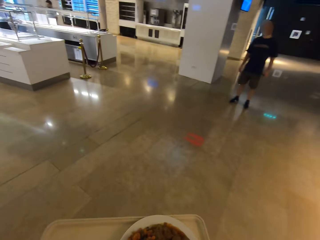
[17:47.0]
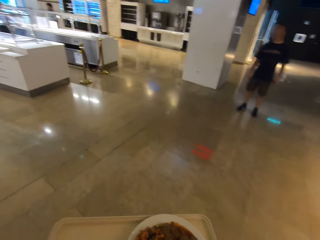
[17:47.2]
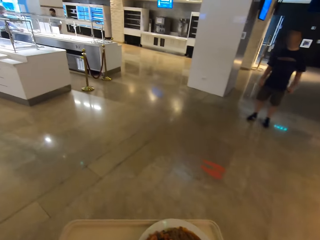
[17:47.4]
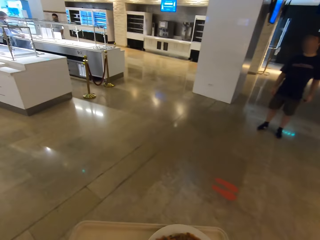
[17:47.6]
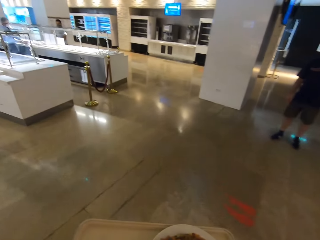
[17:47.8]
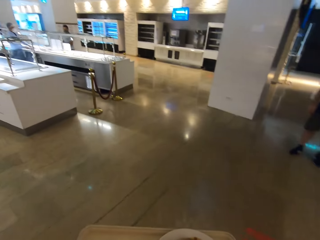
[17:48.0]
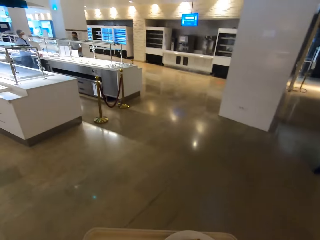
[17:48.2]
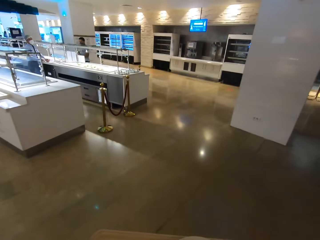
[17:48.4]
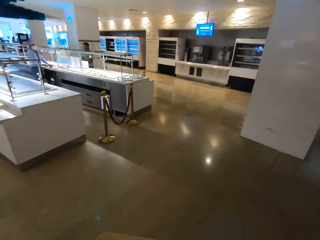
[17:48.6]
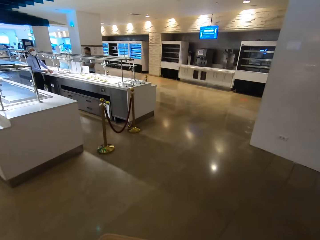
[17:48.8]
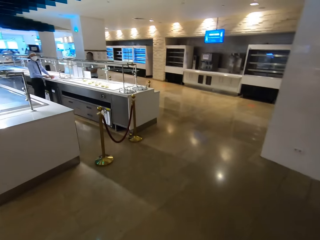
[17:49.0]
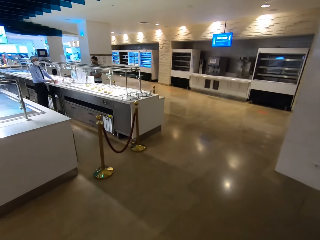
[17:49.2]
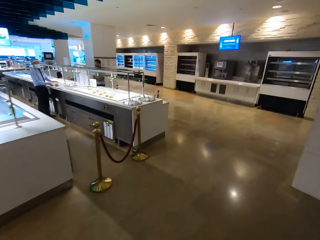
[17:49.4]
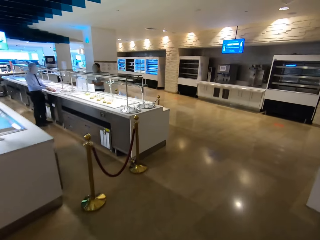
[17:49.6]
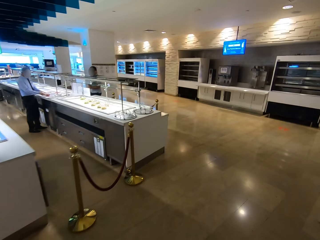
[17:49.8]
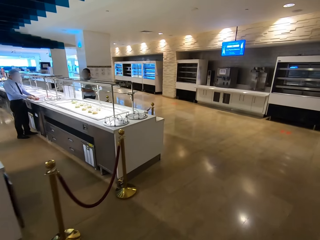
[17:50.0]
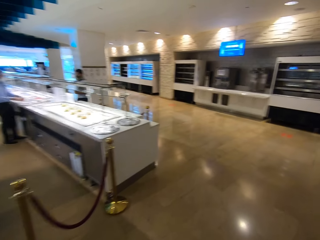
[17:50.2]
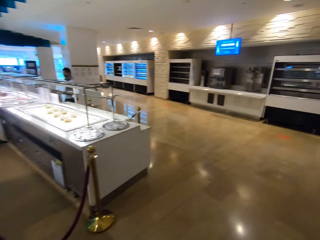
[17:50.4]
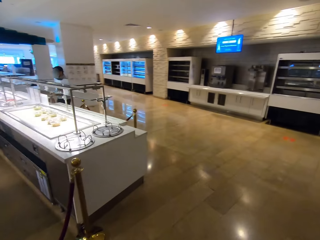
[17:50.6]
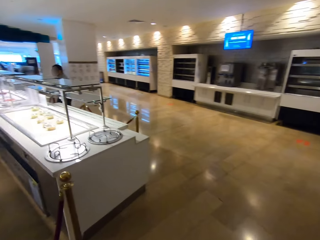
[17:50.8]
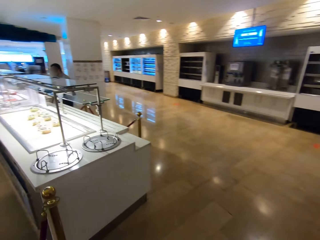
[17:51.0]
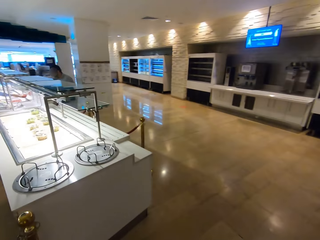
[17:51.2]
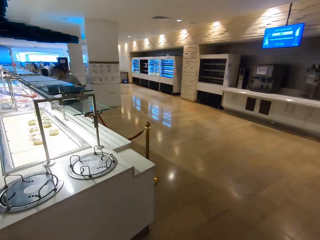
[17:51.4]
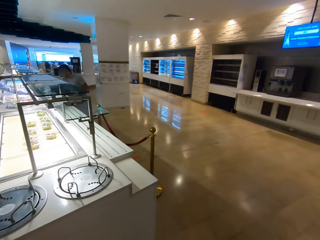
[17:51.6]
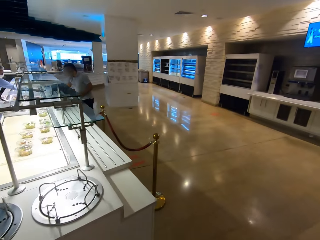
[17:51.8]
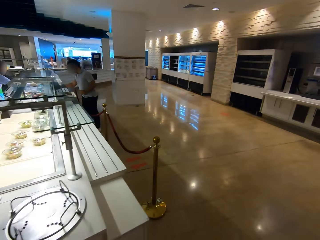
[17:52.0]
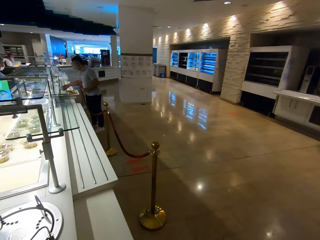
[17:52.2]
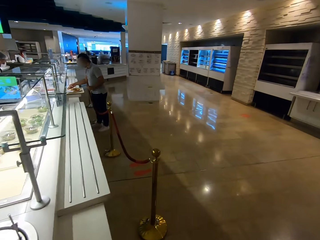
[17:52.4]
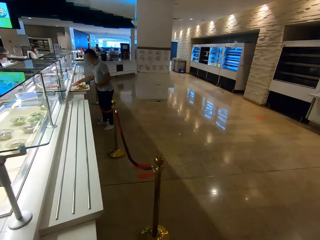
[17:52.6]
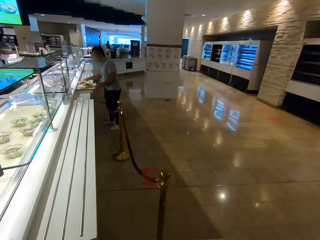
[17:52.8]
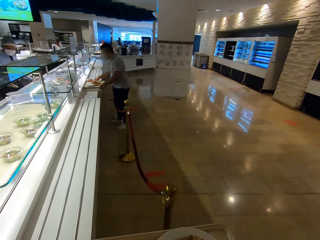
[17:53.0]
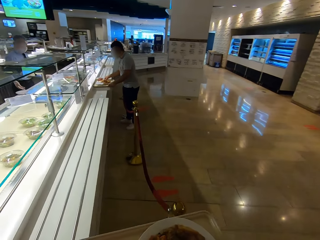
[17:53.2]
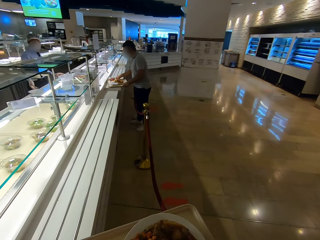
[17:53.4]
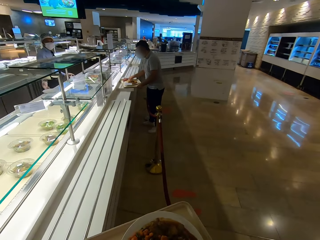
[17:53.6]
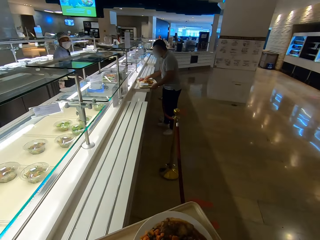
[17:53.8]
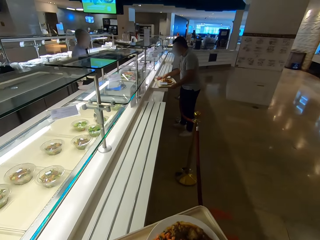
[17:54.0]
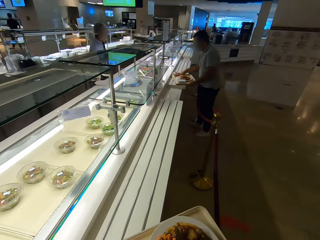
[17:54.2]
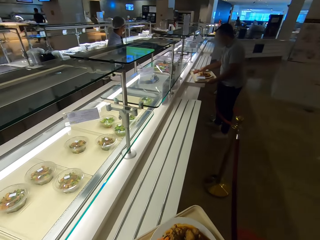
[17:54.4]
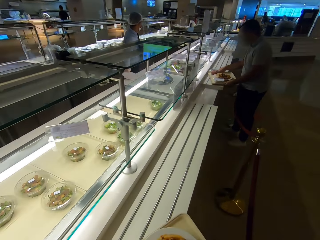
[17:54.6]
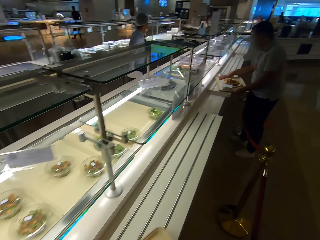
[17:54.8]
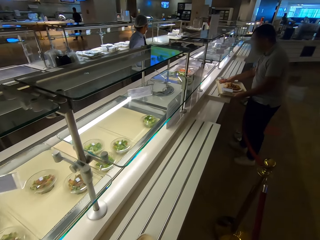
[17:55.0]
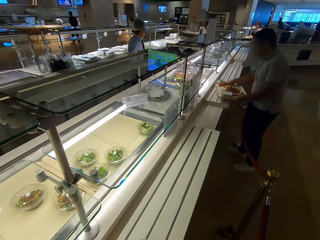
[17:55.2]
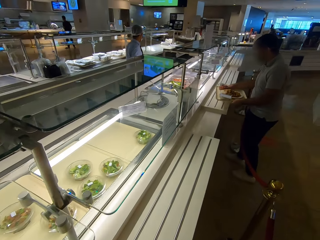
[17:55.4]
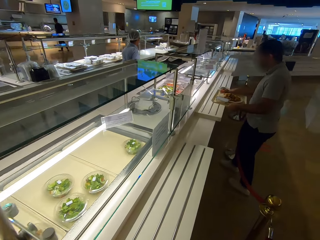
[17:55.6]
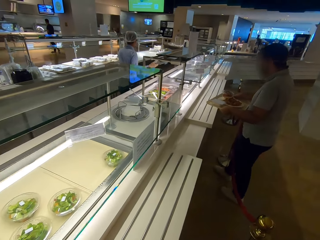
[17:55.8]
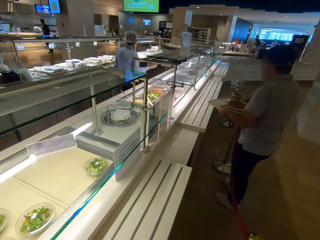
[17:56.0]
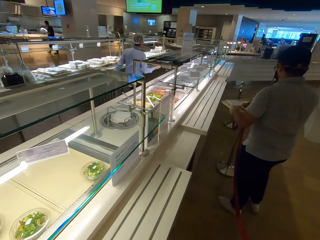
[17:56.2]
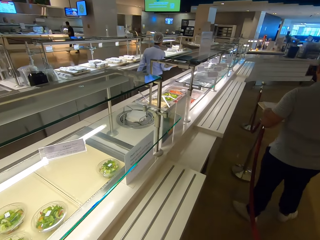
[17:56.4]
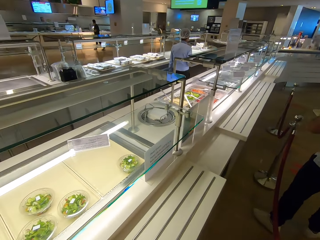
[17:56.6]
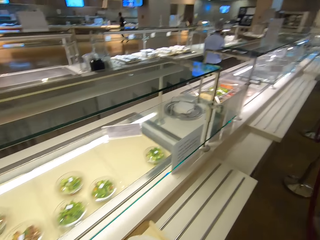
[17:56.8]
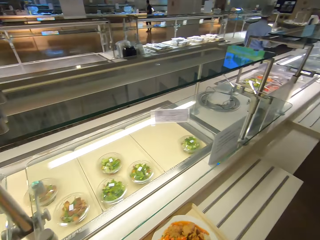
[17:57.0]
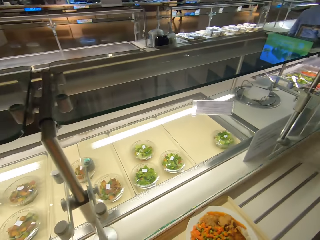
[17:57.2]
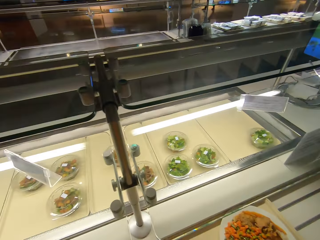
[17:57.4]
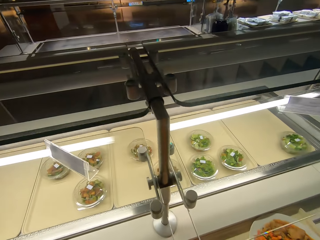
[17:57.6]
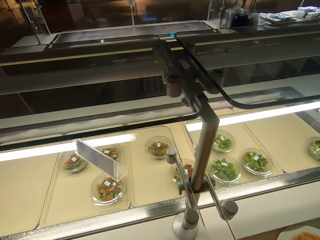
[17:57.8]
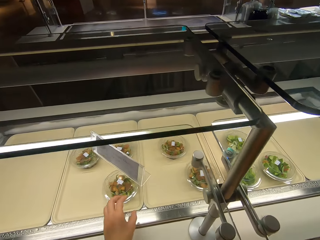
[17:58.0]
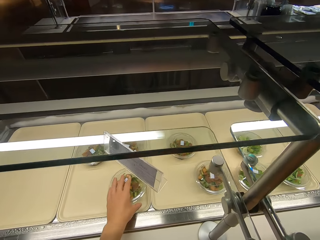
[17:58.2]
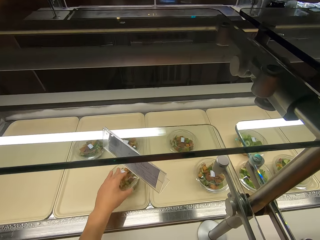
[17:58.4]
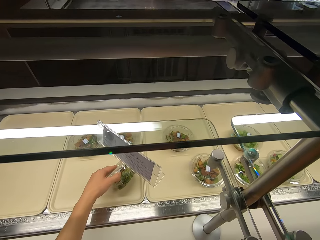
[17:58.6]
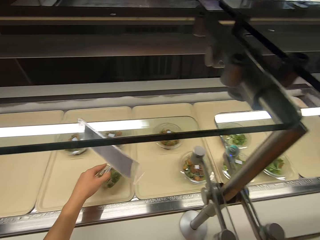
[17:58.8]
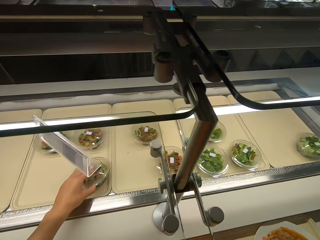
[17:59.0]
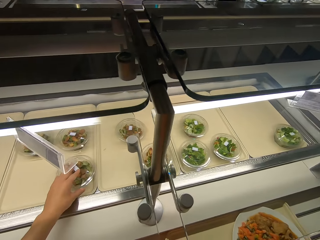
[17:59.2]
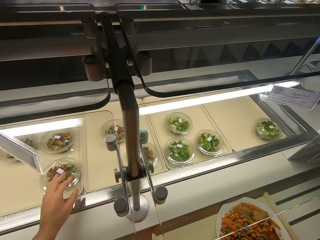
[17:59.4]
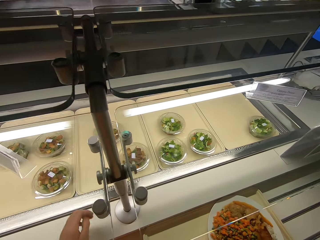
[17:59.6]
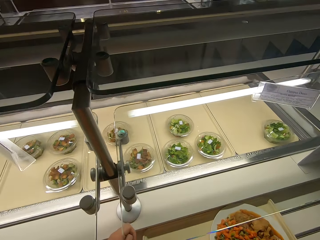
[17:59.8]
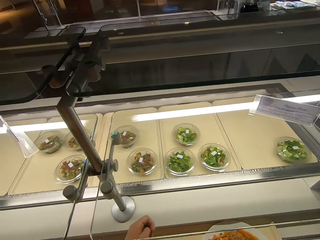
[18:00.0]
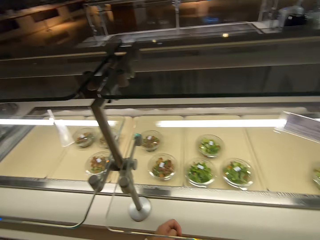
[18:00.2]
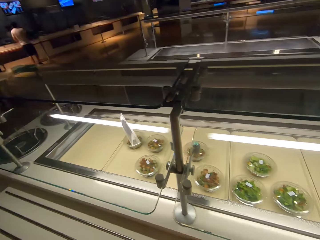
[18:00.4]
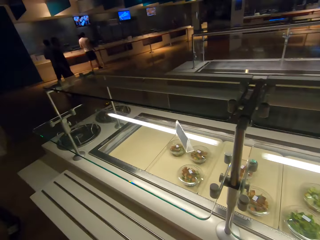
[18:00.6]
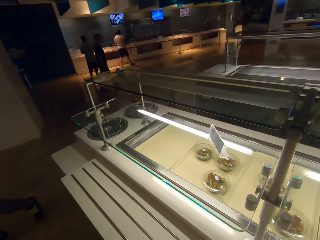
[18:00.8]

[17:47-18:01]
The camera wearer looks at vegetable tins. They lift a salad container.

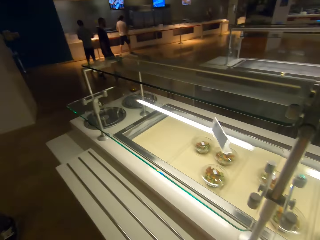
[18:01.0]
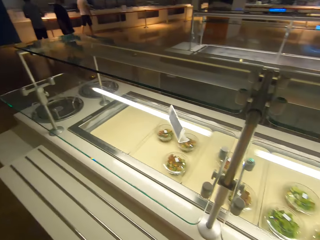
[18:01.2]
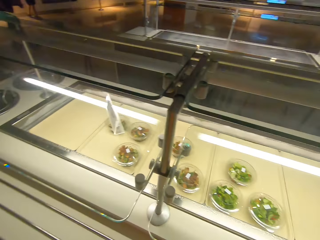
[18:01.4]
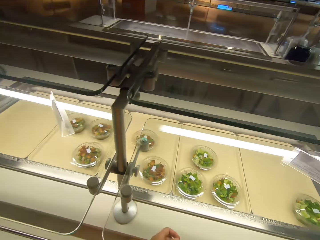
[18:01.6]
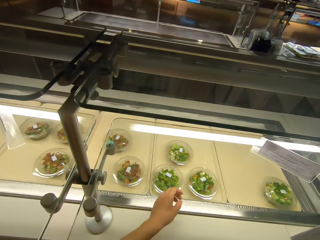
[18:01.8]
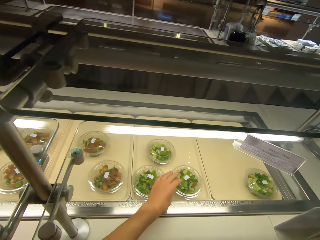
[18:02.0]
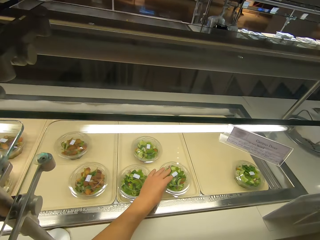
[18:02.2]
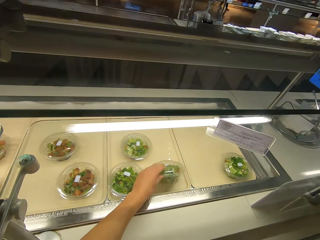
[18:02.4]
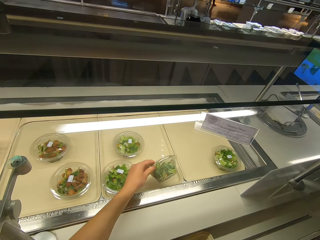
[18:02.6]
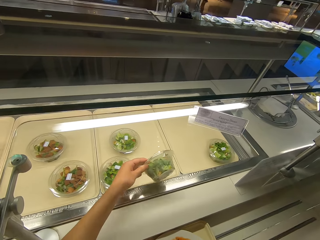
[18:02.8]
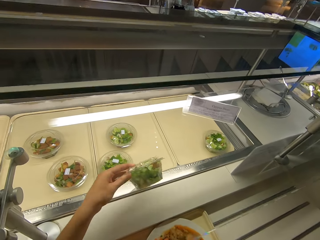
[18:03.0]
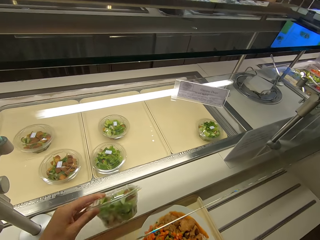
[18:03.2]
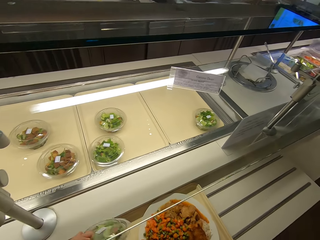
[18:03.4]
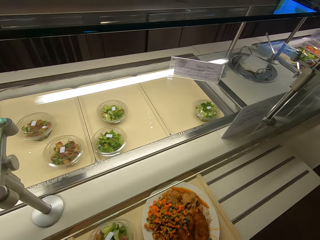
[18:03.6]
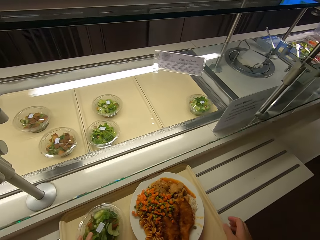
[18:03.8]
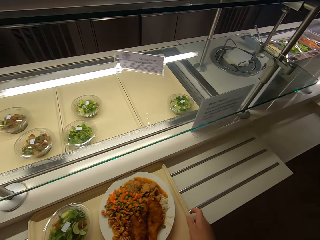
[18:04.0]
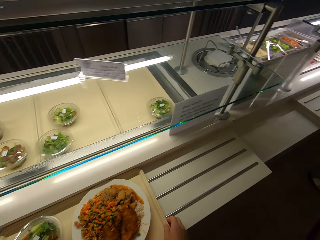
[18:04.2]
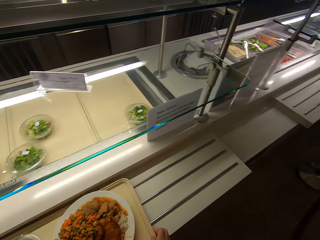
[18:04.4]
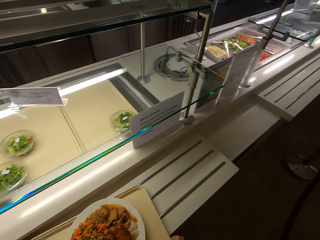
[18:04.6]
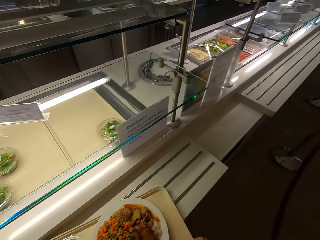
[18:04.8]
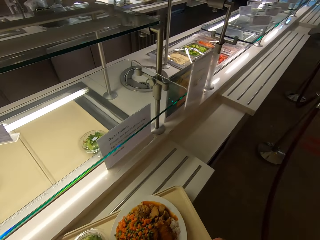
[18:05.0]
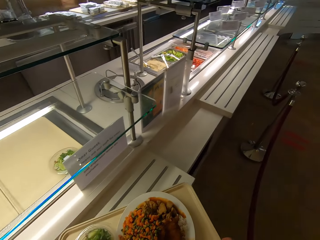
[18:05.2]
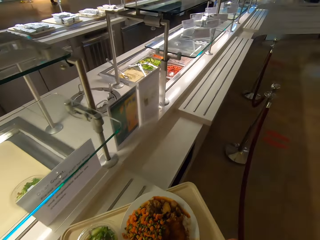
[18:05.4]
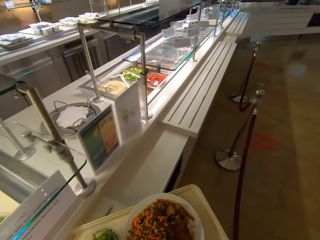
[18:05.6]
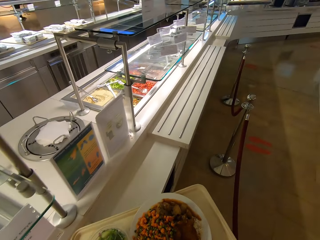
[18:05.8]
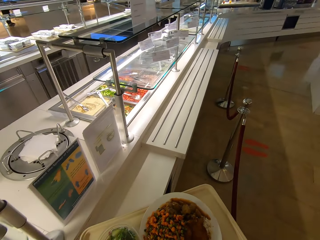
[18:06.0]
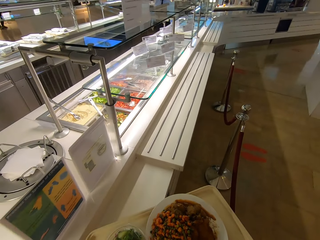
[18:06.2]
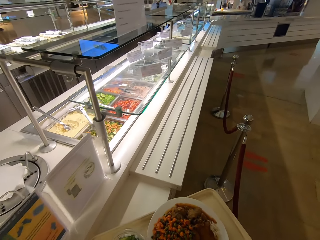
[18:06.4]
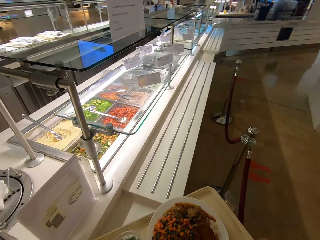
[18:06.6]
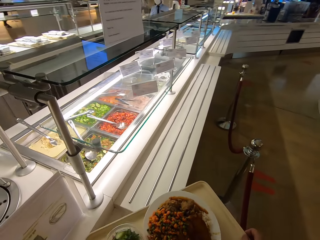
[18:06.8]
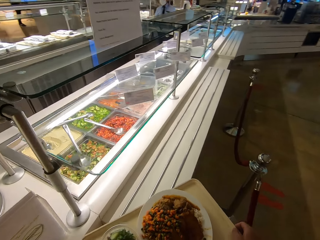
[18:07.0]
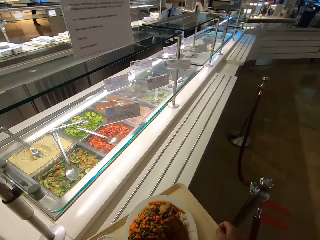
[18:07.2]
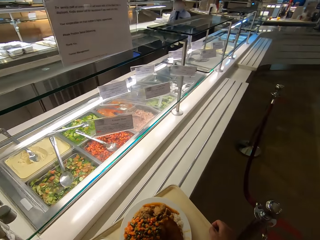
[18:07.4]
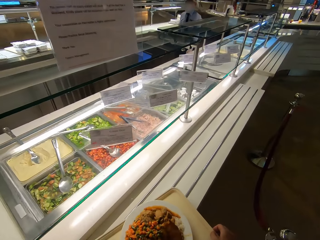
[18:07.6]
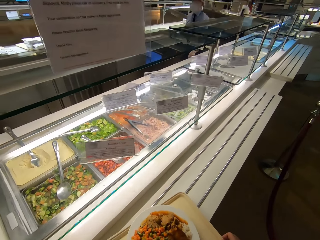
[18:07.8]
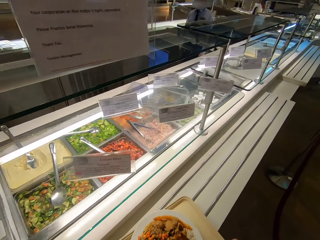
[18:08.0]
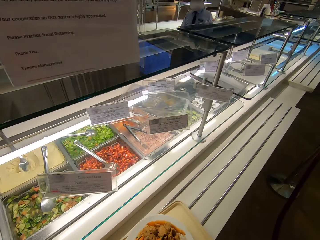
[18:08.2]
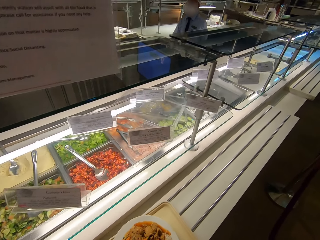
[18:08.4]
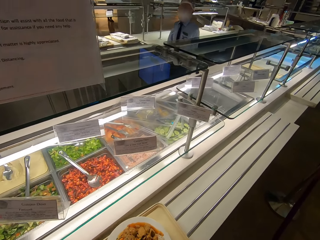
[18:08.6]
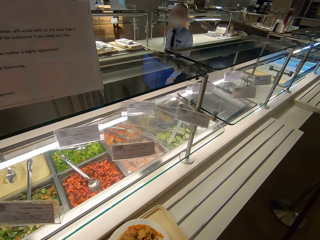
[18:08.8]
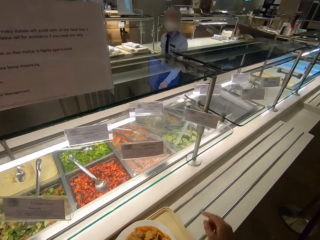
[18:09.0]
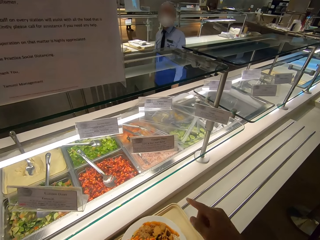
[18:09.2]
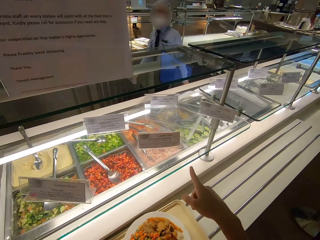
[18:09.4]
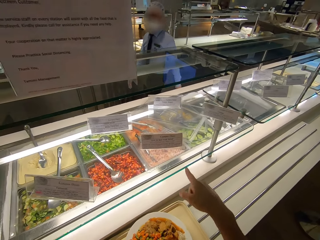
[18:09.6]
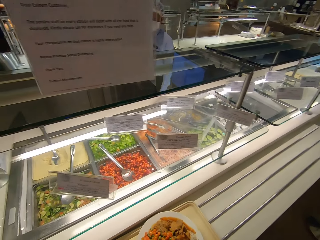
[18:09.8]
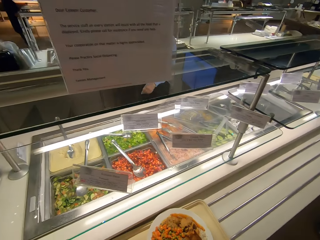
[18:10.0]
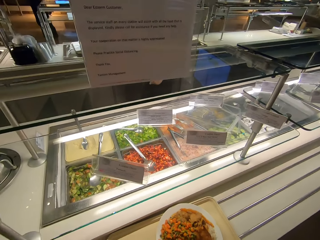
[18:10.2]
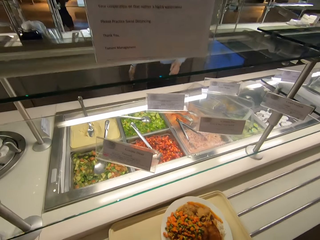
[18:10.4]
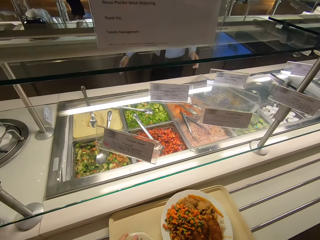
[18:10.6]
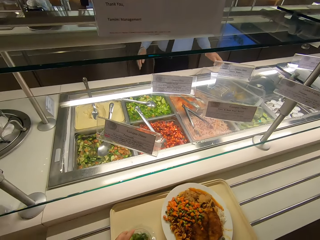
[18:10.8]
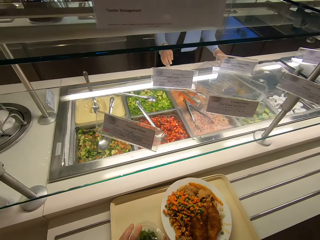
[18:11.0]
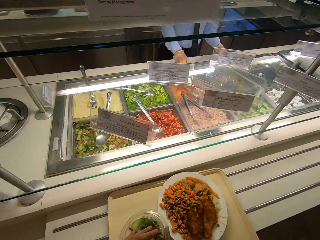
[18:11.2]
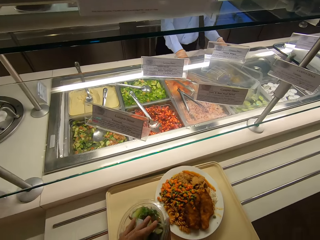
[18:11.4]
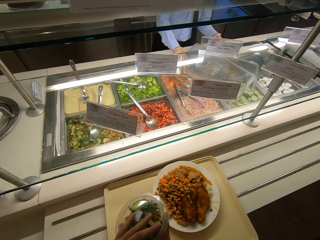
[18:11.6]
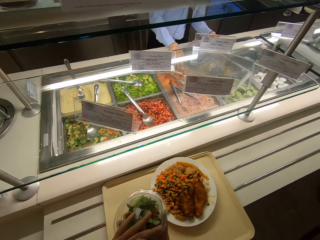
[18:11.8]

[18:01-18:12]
The camera wearer picks up another salad container or vegetable tin. They put the salad container on the tray, pick up the tray and walk around. A server walks. The camera wearer speaks with gestures.
